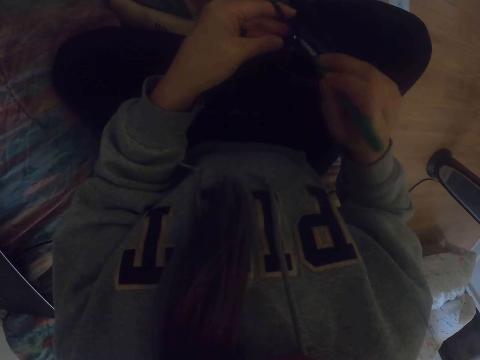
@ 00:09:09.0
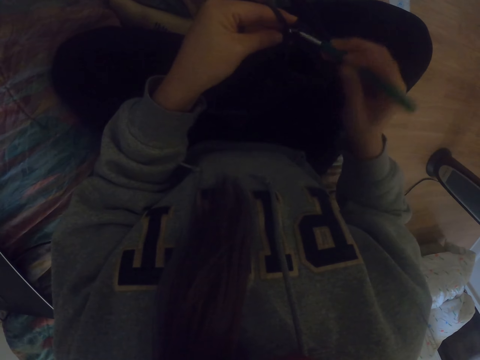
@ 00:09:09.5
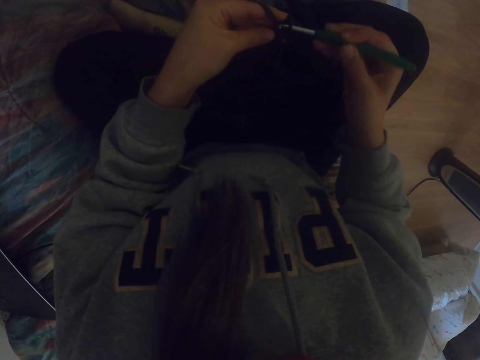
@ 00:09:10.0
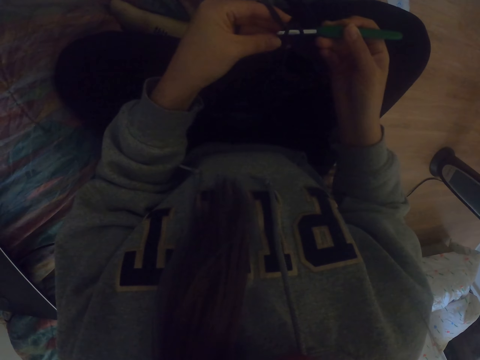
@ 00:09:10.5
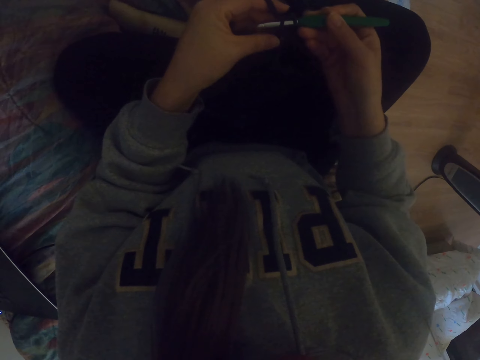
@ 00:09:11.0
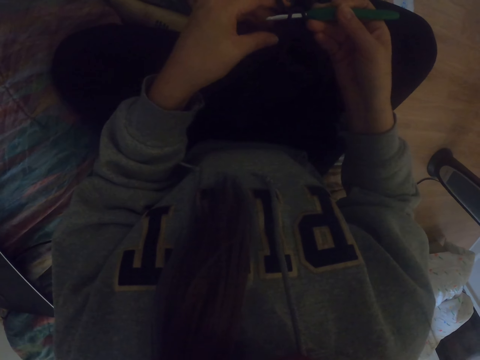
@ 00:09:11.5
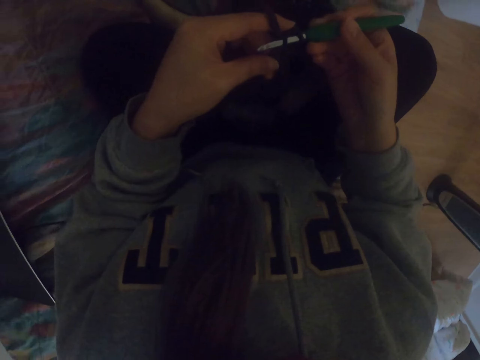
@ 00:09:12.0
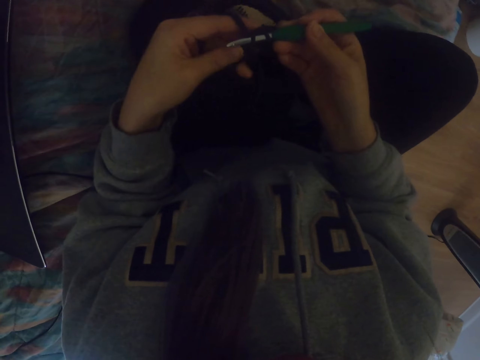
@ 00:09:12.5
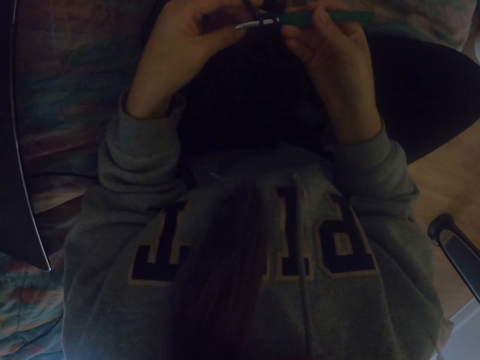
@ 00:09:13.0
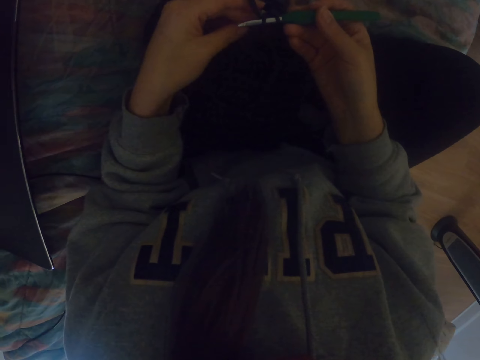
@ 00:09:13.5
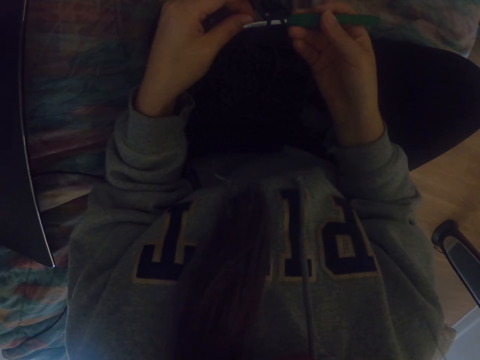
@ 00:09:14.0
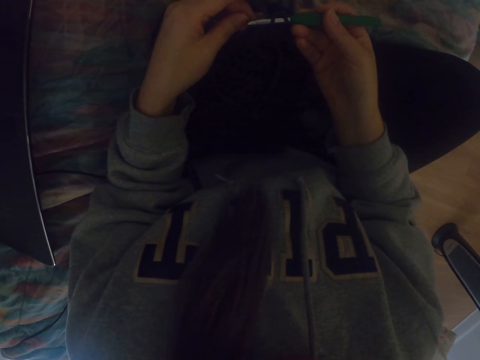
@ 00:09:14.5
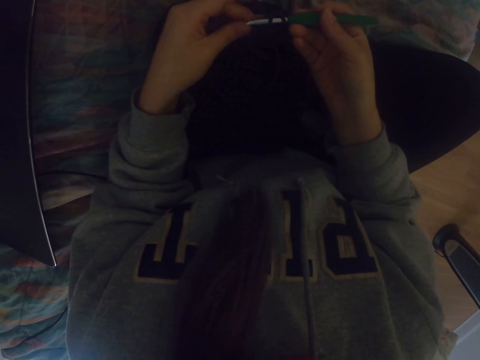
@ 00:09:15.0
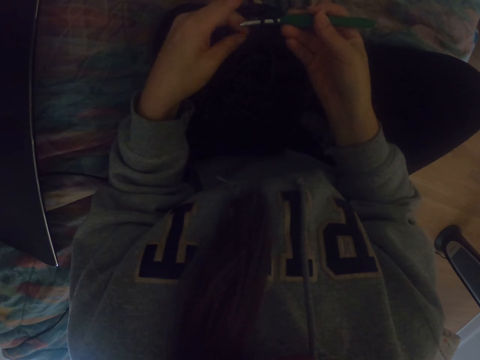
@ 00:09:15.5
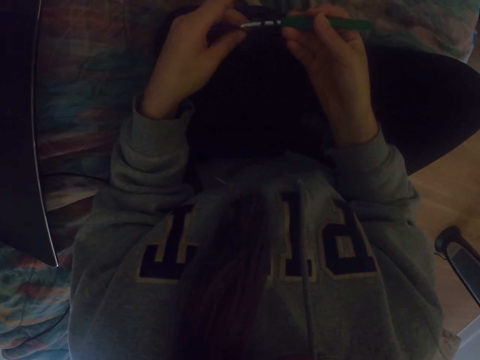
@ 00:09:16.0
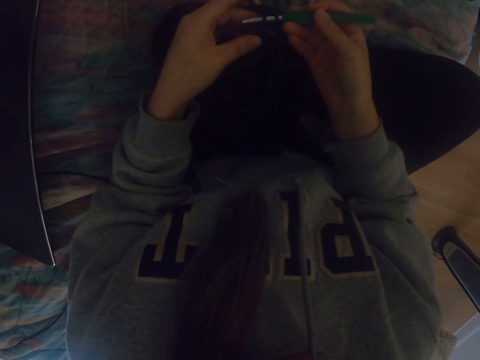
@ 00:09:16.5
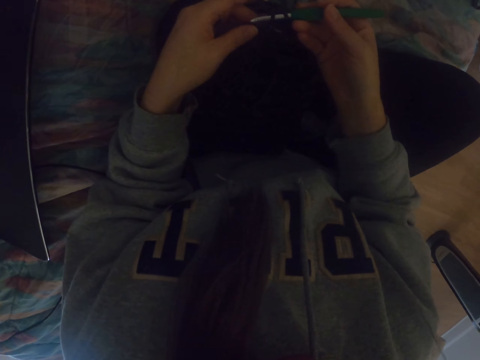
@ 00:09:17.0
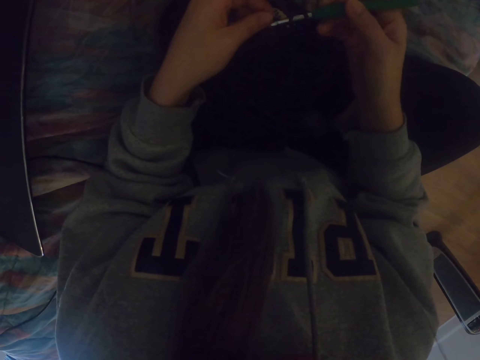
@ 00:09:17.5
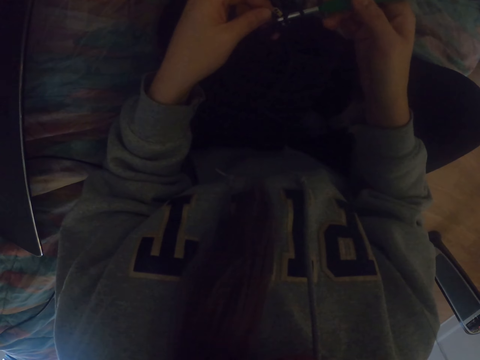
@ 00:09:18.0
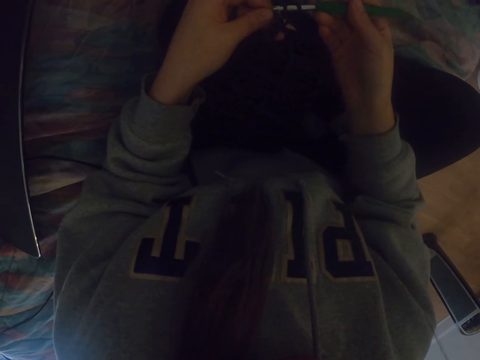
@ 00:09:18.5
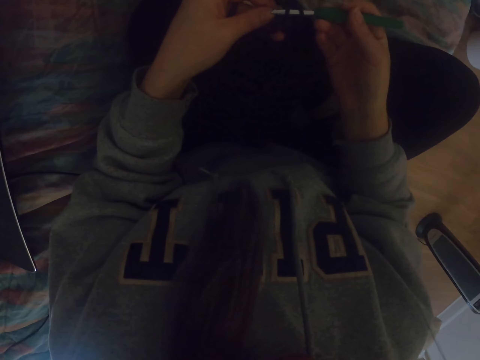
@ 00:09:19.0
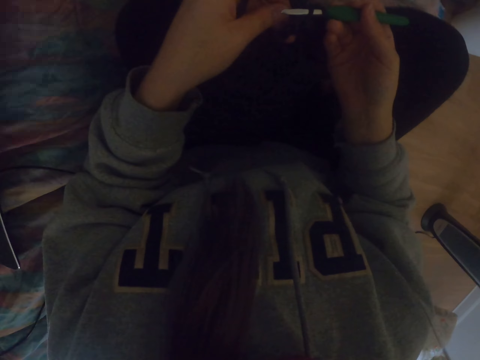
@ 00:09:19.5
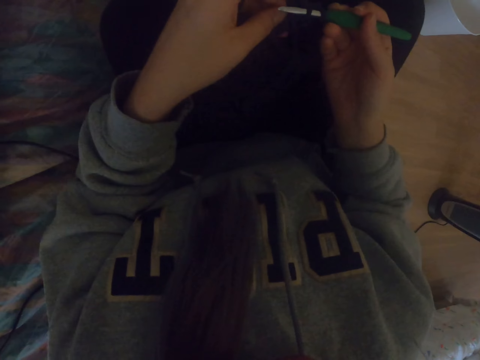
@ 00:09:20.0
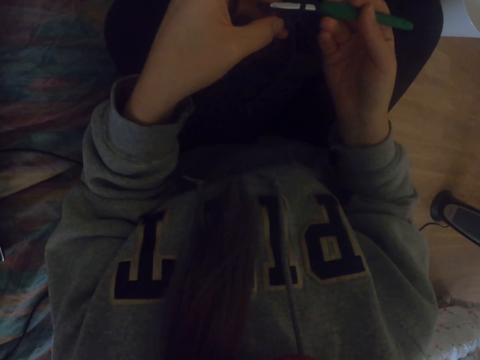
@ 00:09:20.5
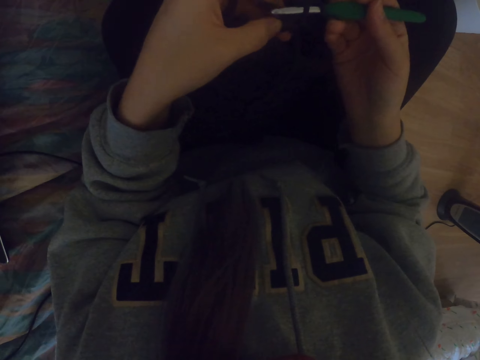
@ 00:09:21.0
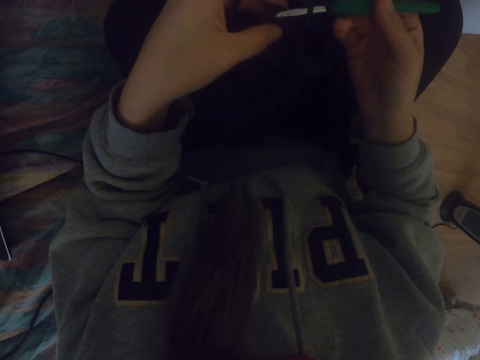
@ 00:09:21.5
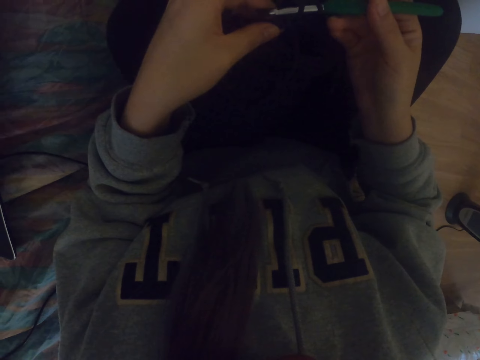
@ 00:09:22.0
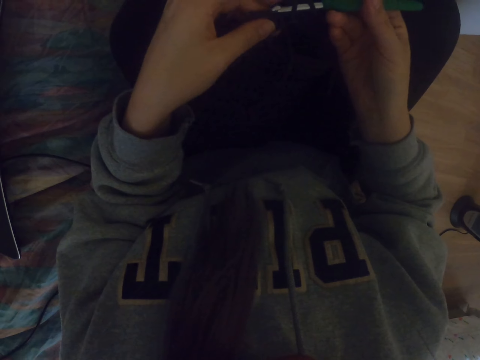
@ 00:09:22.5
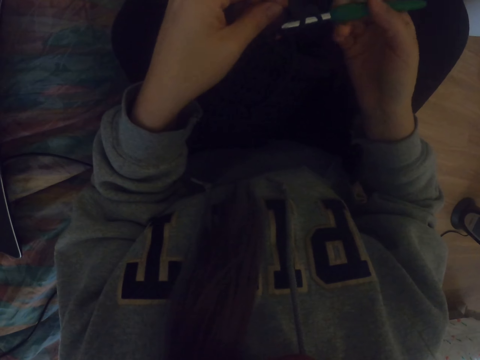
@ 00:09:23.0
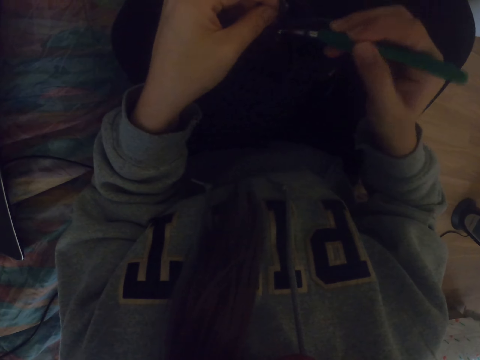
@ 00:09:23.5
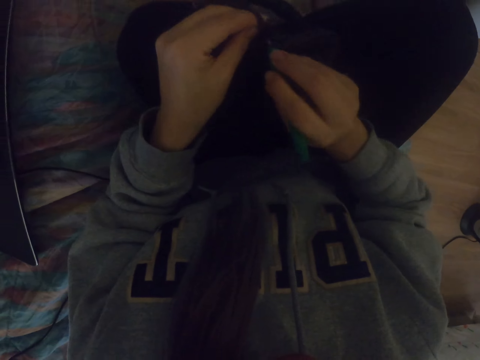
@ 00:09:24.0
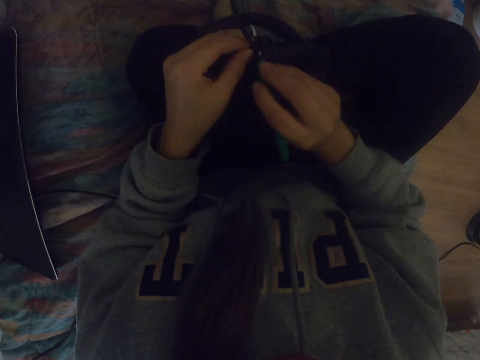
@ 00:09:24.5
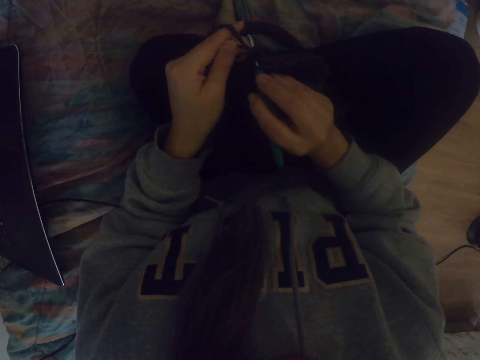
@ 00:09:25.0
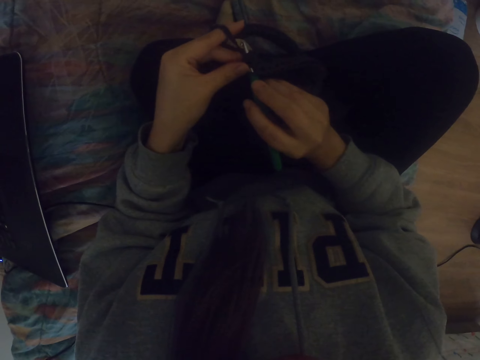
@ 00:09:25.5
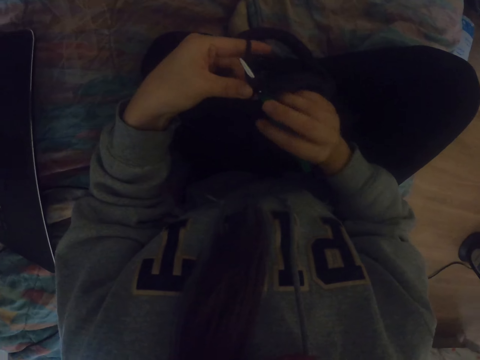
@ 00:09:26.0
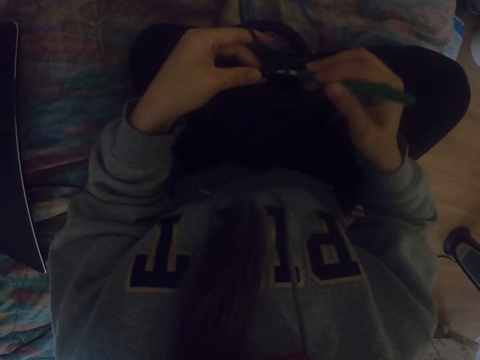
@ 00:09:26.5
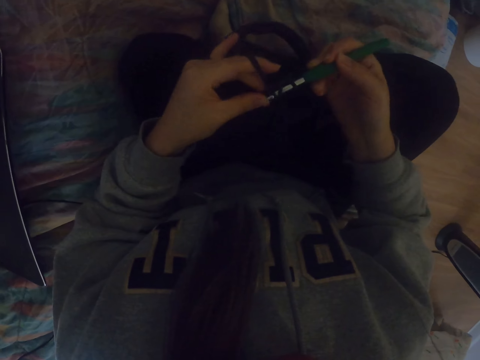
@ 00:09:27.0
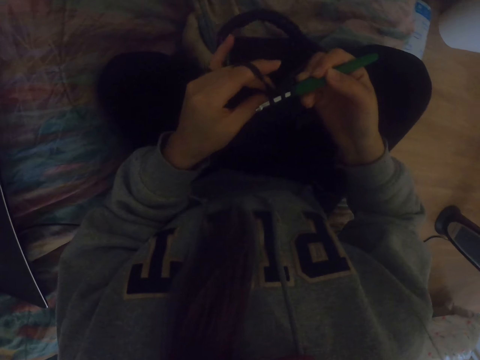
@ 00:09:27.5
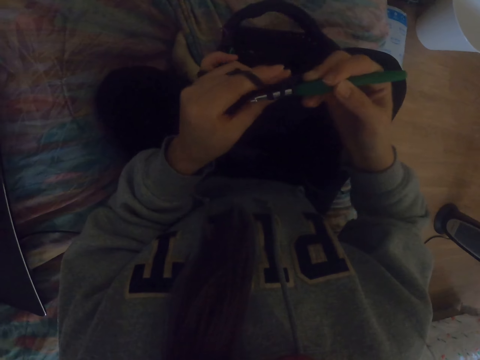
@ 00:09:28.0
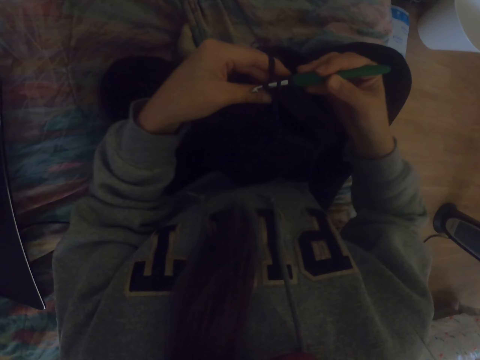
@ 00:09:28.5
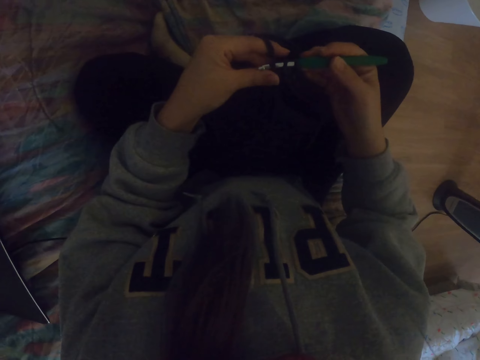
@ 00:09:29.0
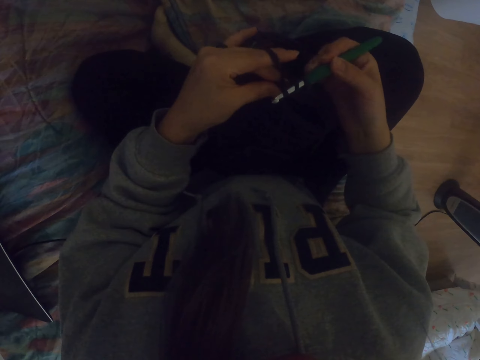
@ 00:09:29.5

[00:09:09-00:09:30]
The camera wearer puts the crochet hook in a yarn. They move the fabric. They adjust the yarn. They knit the fabric.

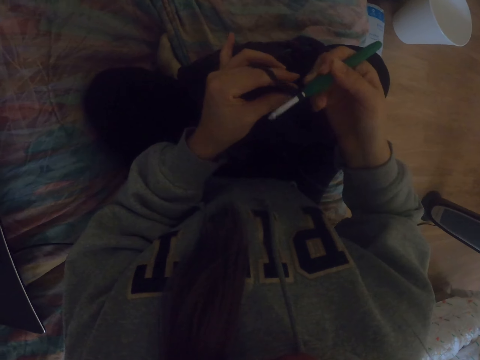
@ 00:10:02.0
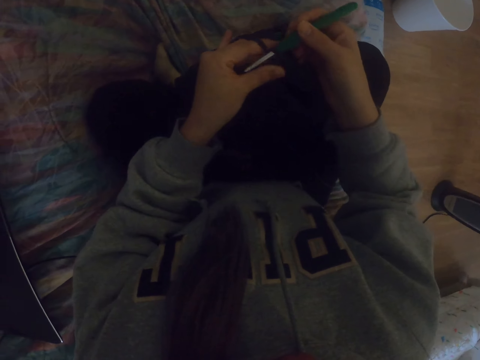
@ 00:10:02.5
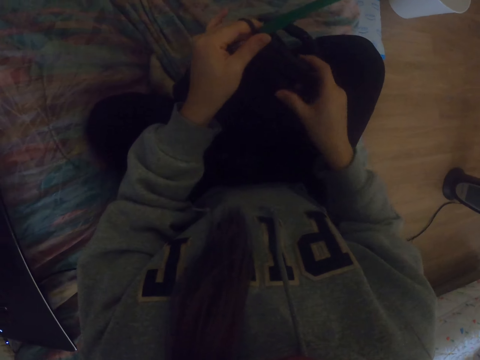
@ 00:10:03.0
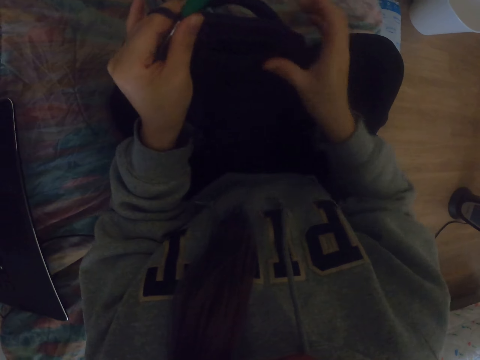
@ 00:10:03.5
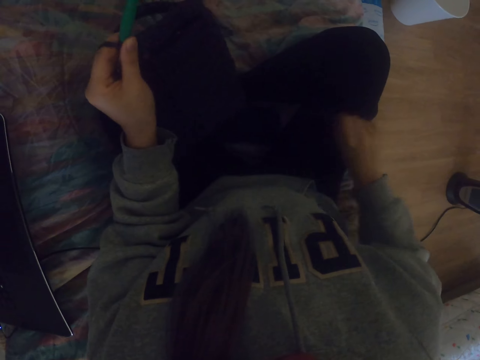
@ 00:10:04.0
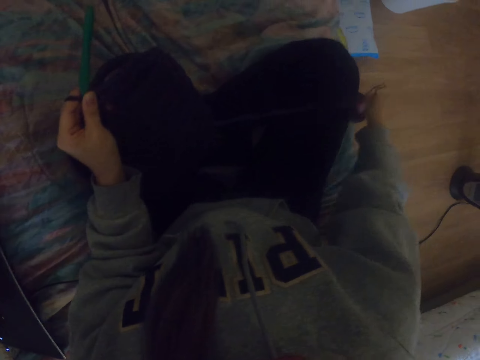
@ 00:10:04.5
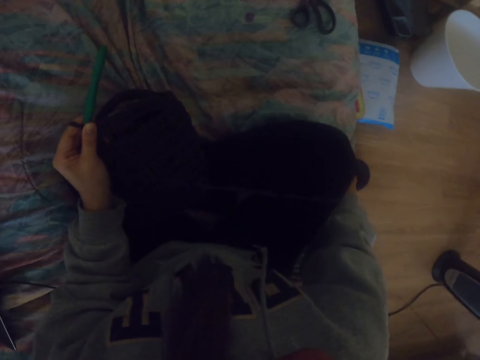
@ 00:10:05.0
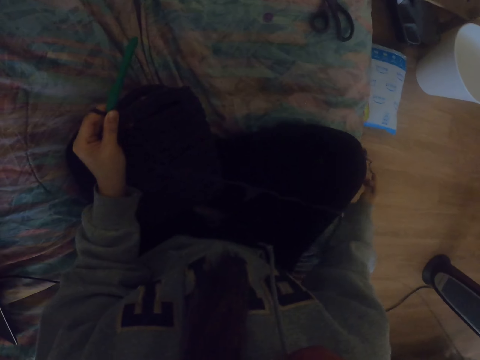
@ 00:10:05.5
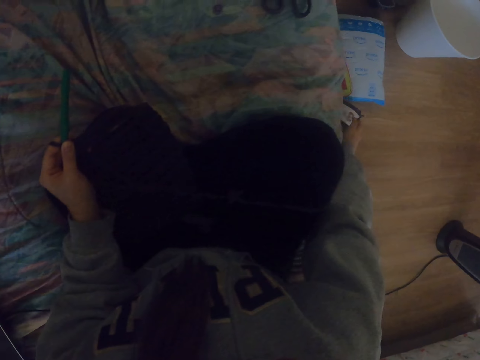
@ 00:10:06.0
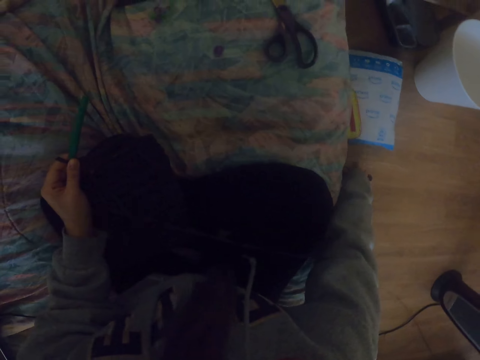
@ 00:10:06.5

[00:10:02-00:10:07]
The camera wearer moves the fabric. They adjust a yarn. They pick the yarn or sewing thread.
